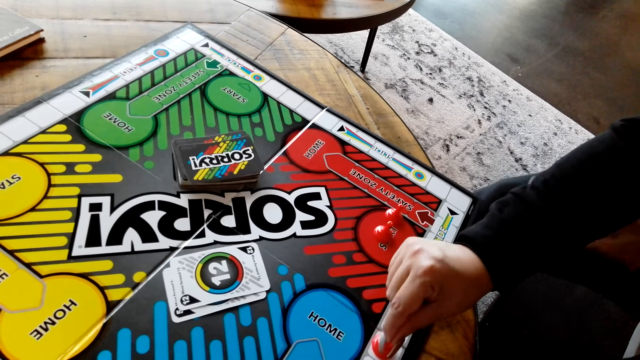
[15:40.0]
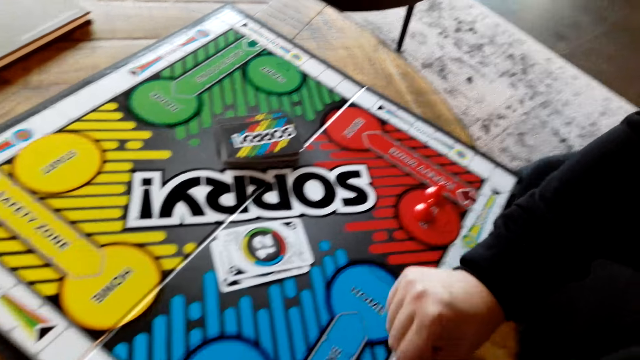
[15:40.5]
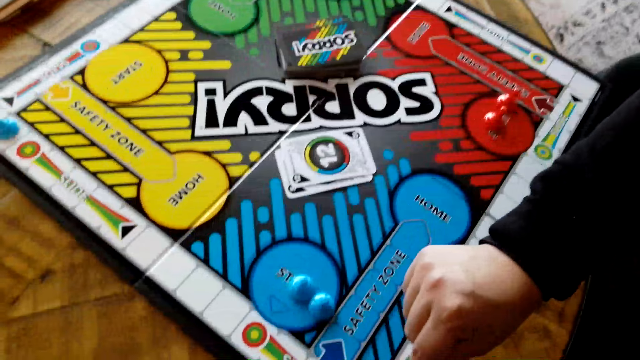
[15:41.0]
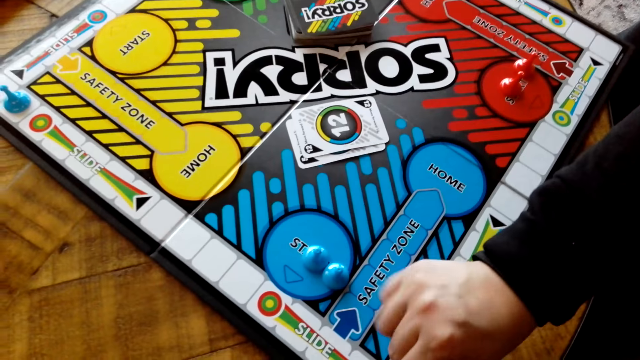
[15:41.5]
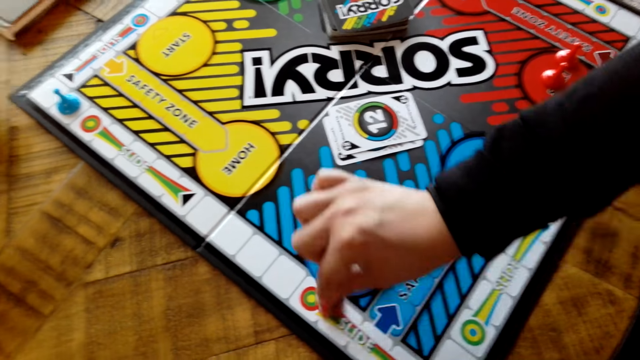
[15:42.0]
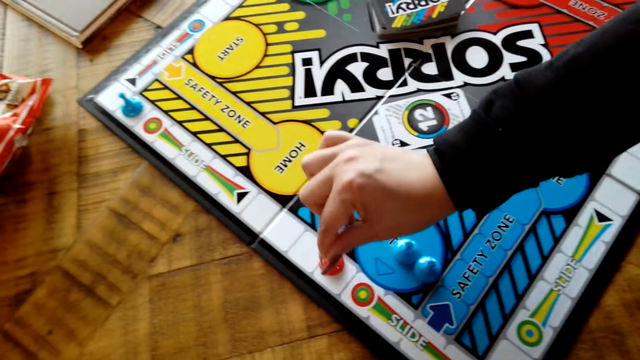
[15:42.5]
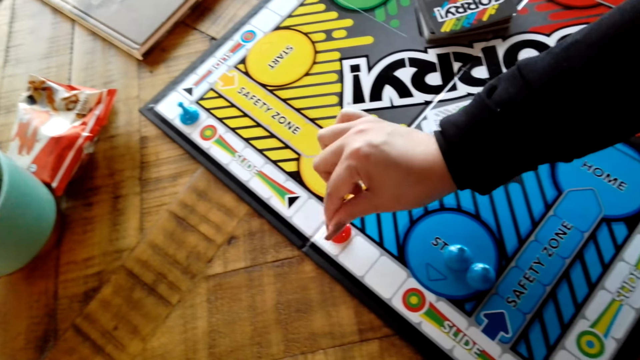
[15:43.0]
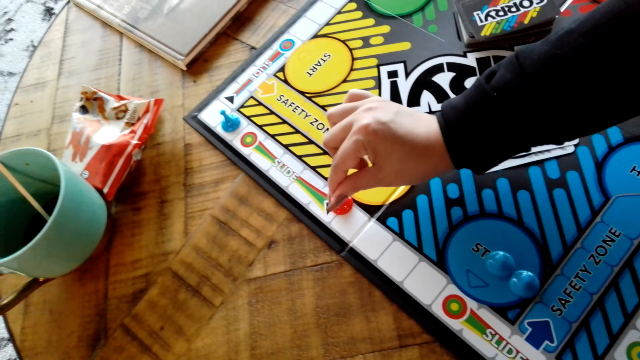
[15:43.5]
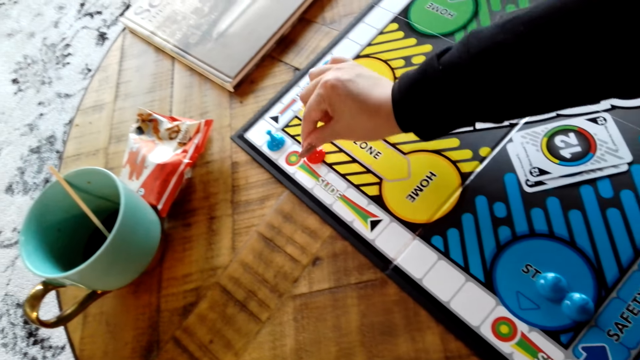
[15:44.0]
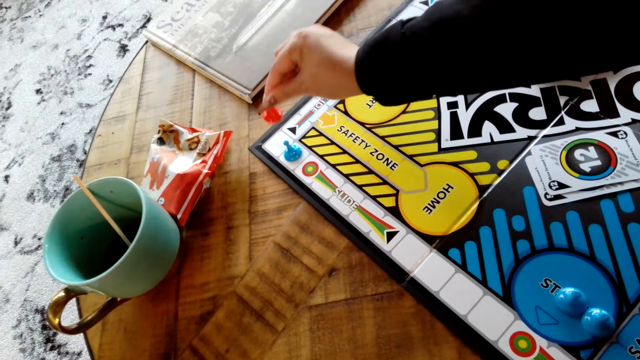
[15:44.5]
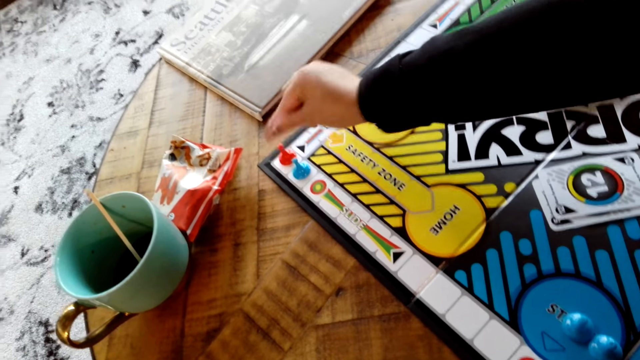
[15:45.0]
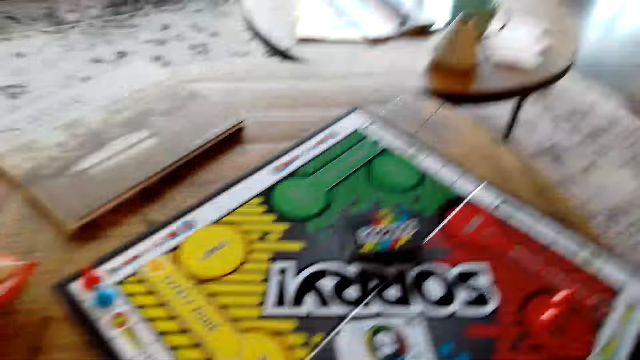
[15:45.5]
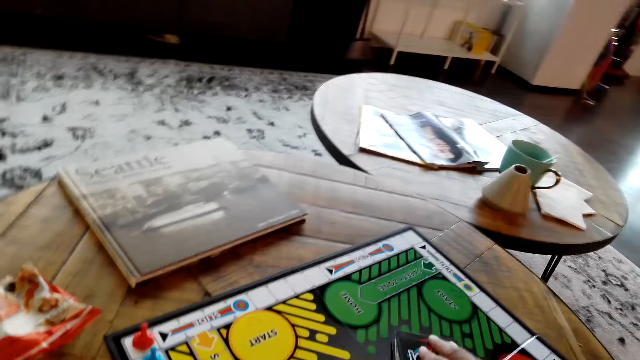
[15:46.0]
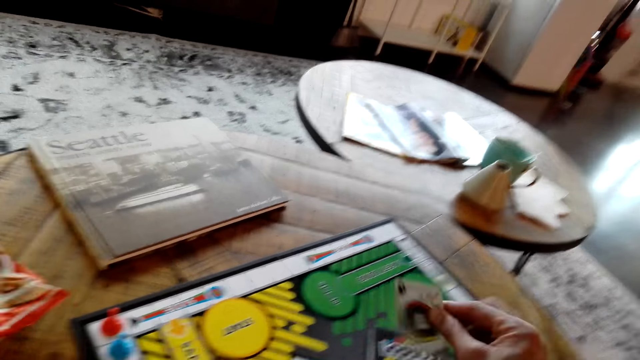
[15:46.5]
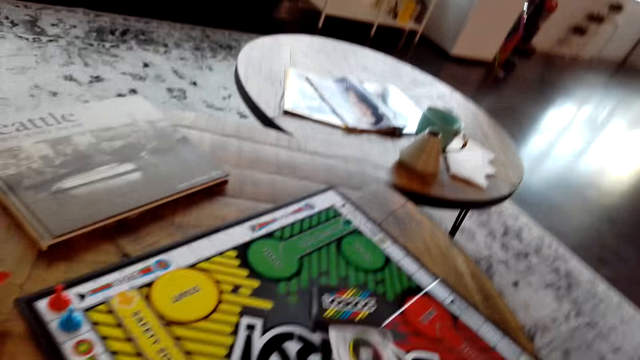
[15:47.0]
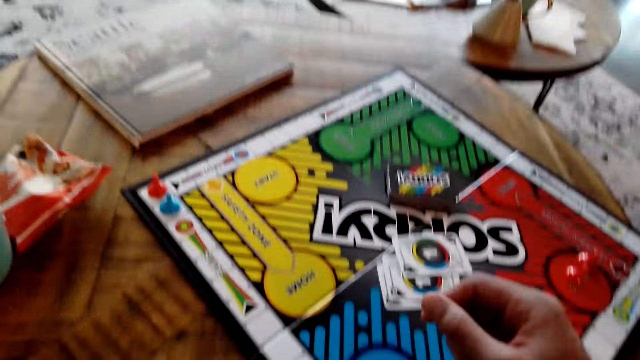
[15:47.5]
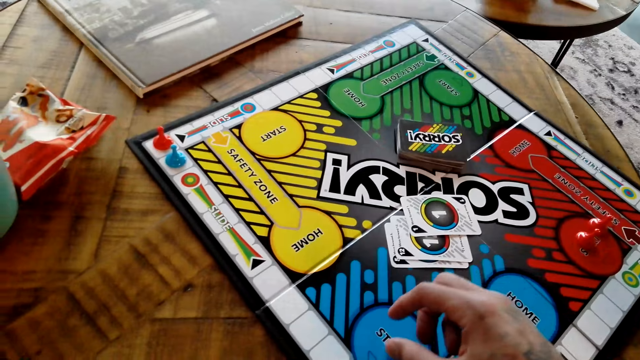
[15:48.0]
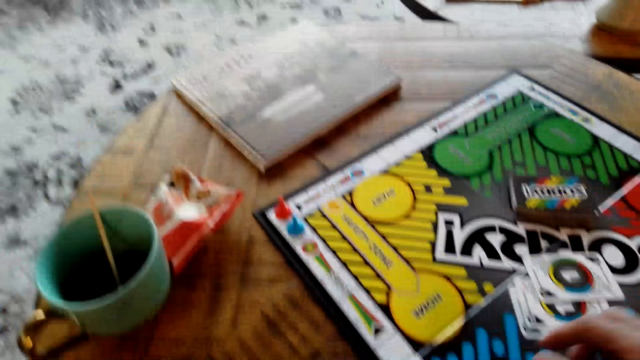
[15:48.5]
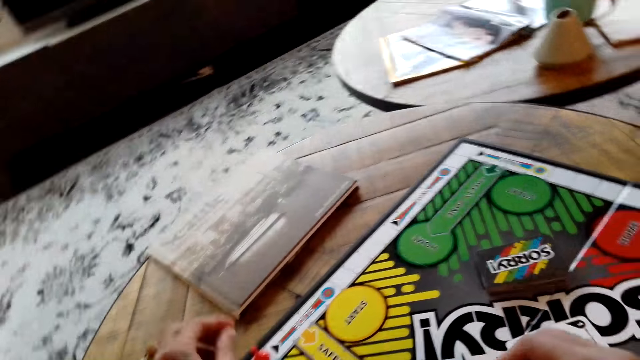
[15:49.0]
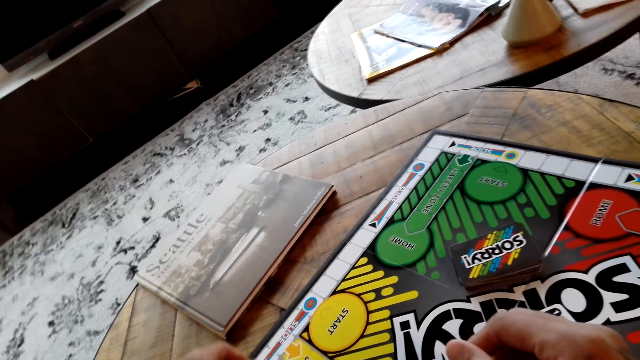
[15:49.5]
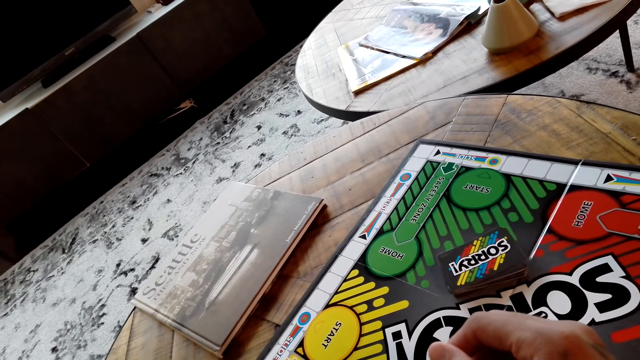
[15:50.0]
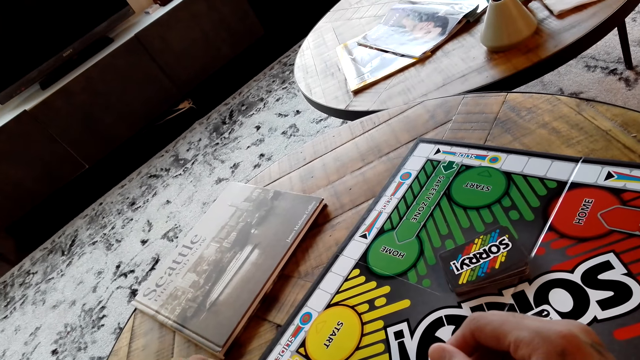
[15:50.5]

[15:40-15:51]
The camera wearer picks up a board game card with his right hand.

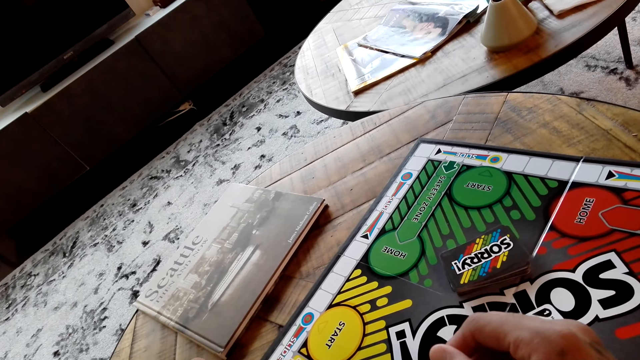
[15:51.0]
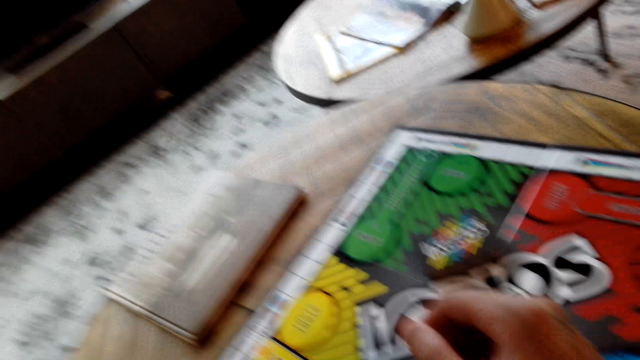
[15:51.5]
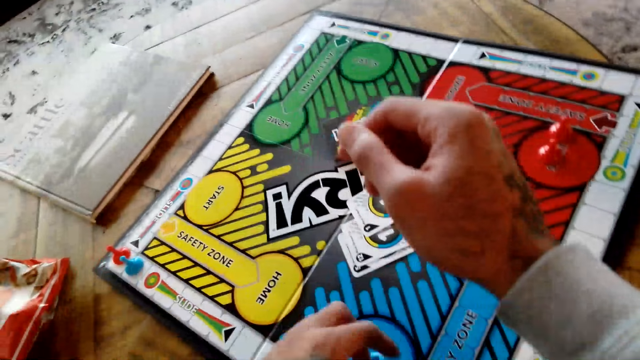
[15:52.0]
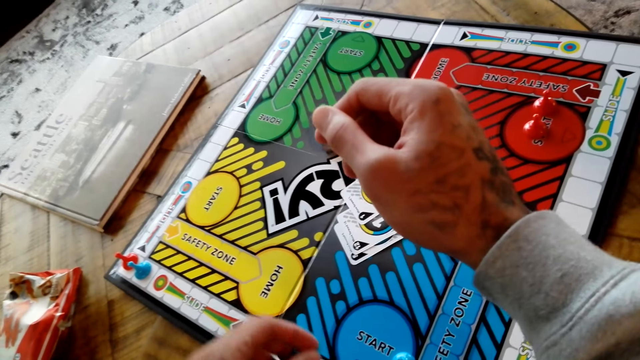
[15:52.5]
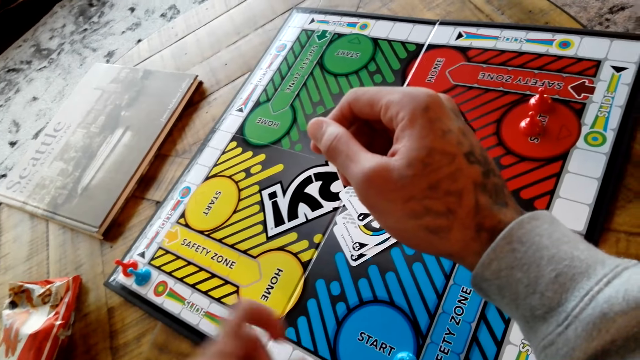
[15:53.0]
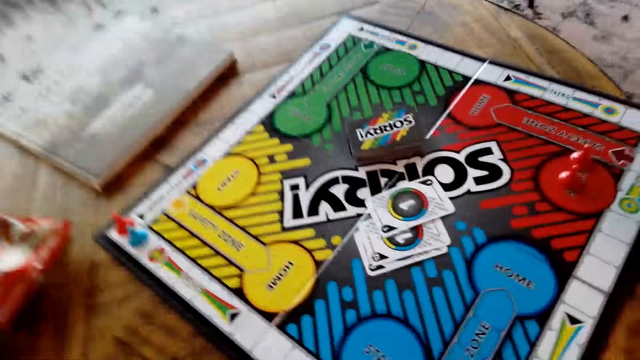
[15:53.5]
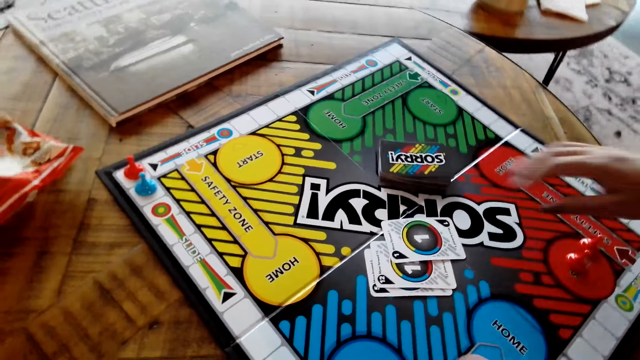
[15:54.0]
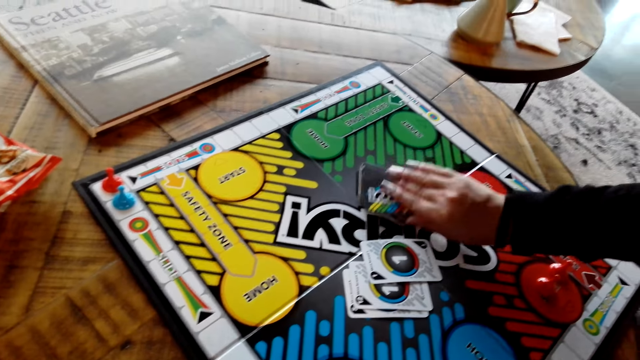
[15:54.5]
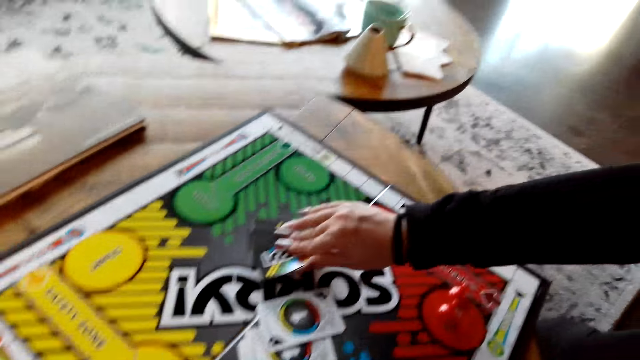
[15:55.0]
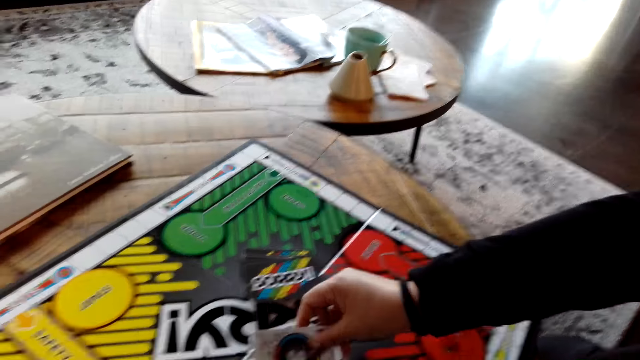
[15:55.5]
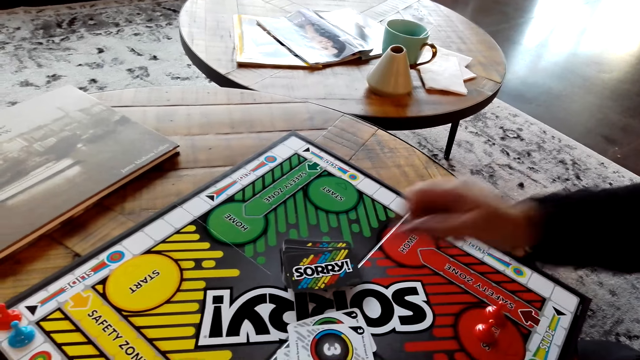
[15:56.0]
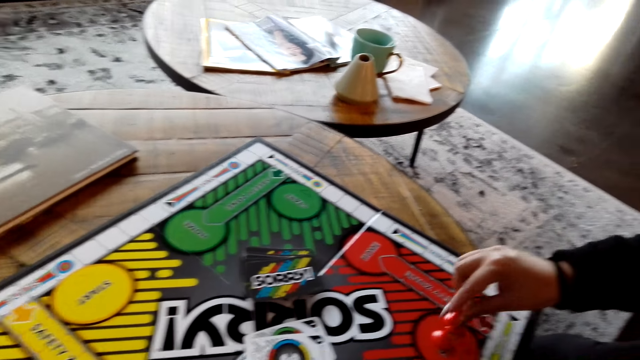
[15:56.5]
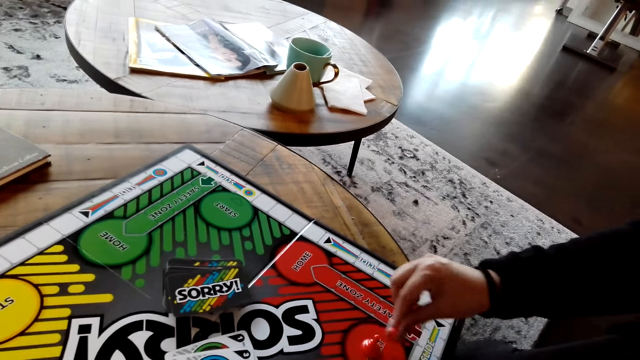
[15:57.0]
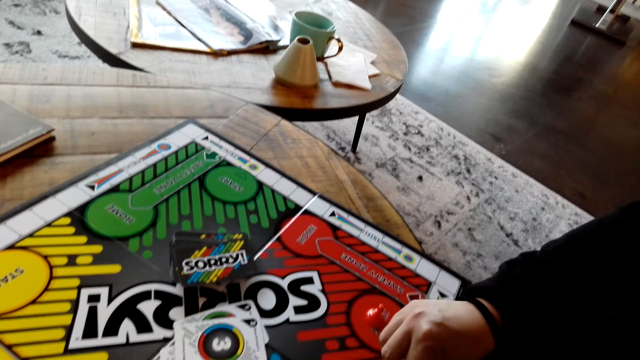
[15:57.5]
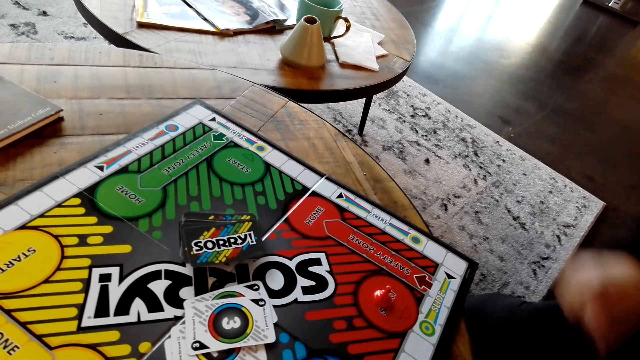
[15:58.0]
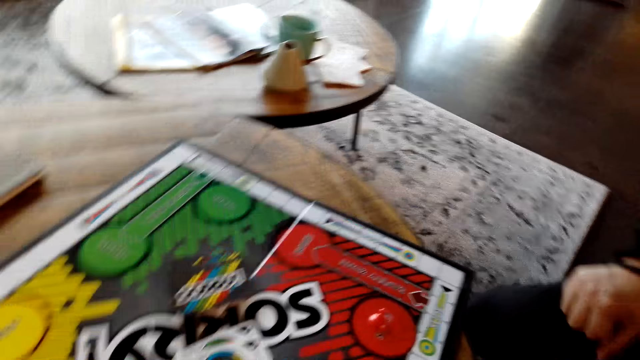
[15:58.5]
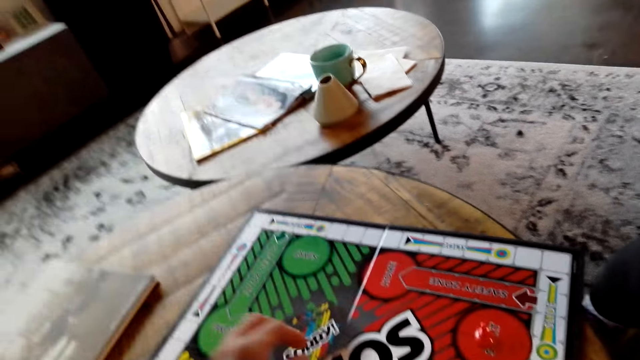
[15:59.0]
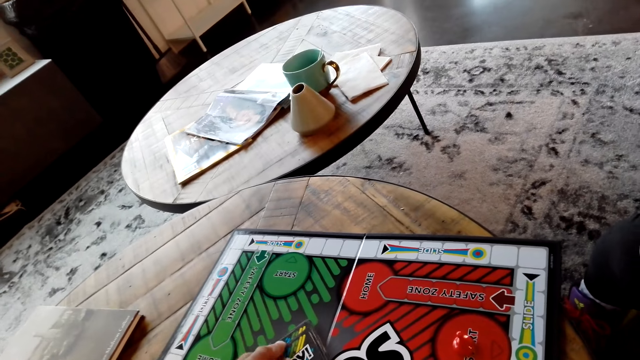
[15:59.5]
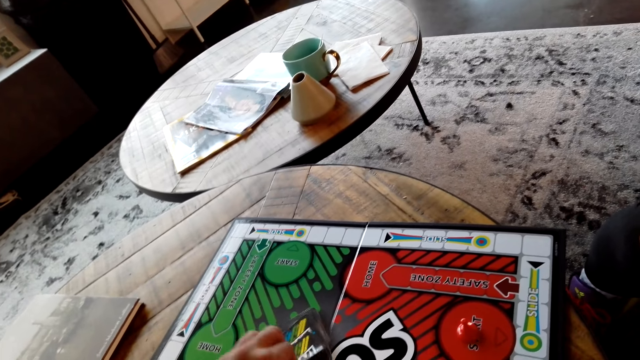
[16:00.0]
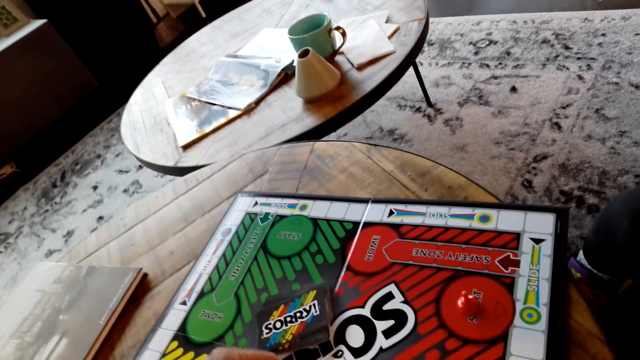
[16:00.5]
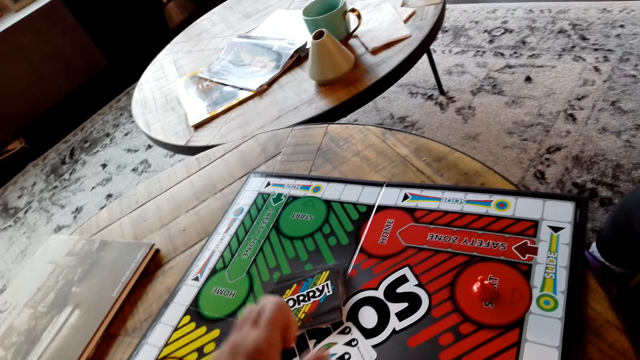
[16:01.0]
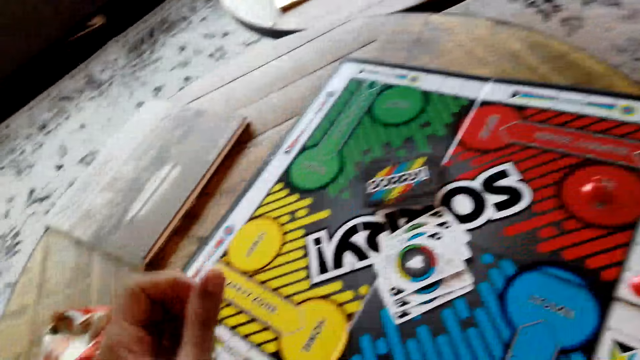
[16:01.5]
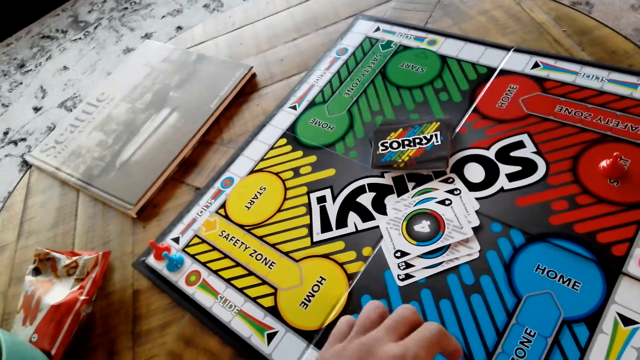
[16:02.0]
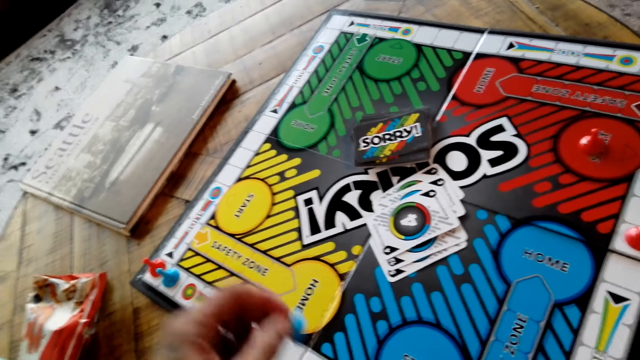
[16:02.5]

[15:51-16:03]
The camera wearer moves the board game chips on the table. A lady picks up a board game card with her right hand and moves the board game chips on the table. The camera wearer picks up a board game card with his left hand.
